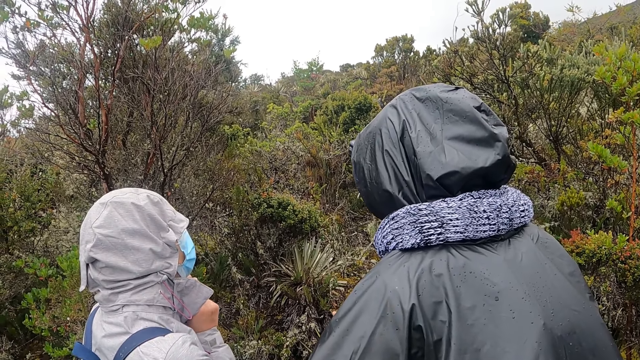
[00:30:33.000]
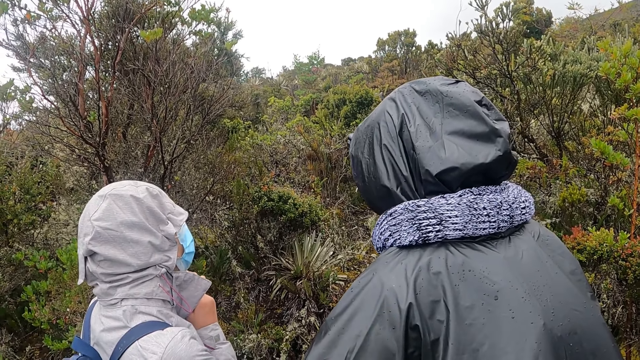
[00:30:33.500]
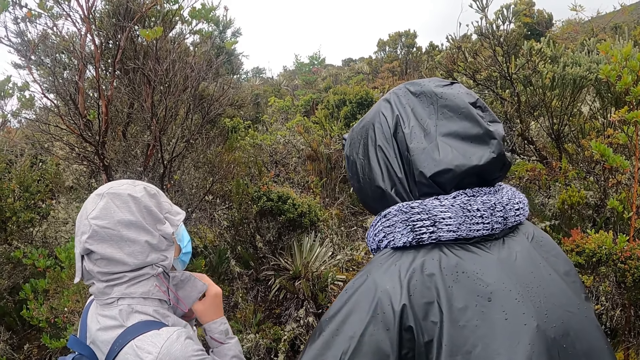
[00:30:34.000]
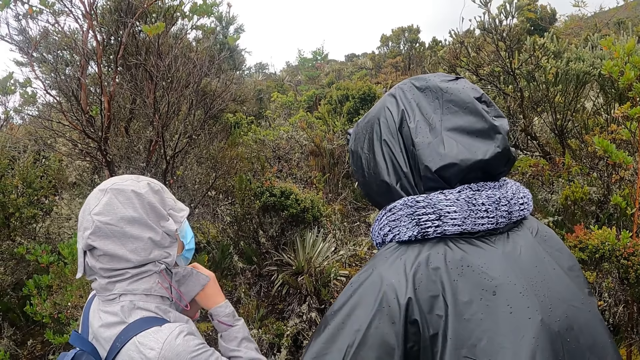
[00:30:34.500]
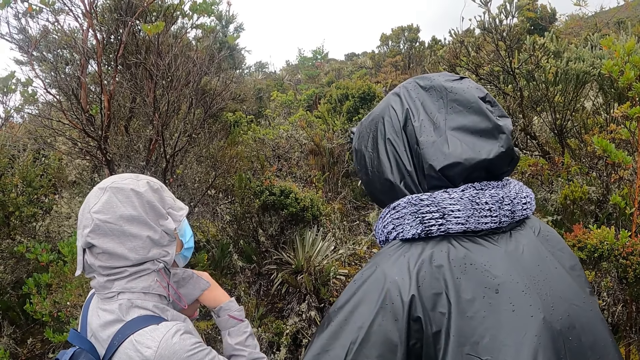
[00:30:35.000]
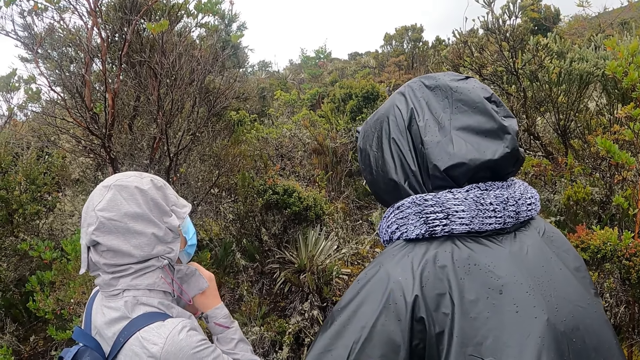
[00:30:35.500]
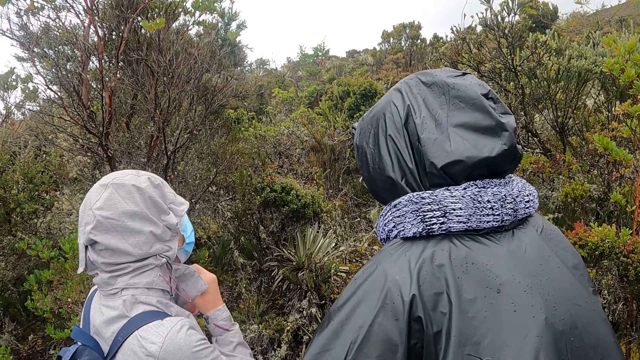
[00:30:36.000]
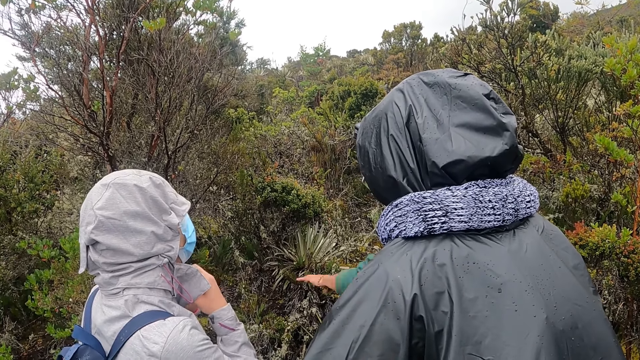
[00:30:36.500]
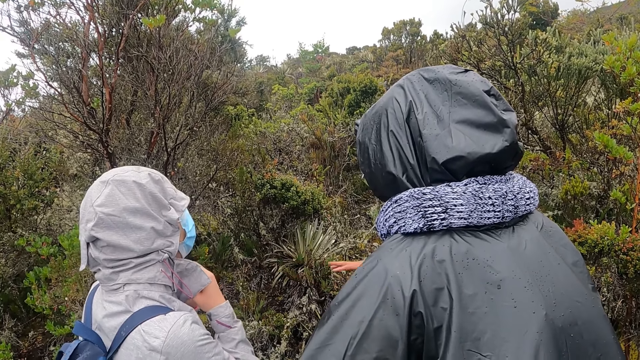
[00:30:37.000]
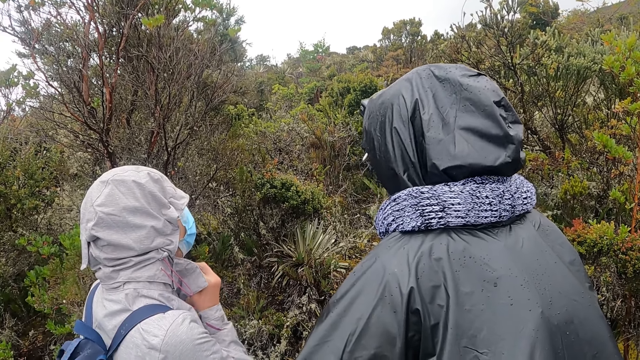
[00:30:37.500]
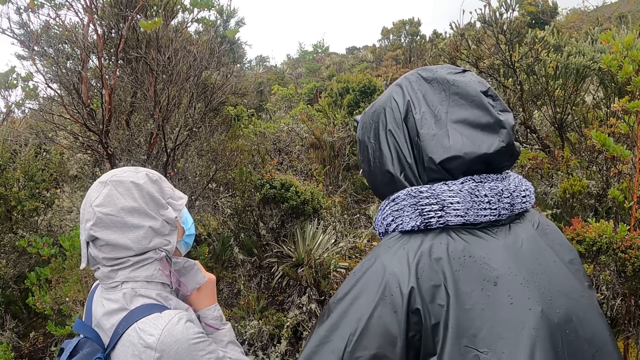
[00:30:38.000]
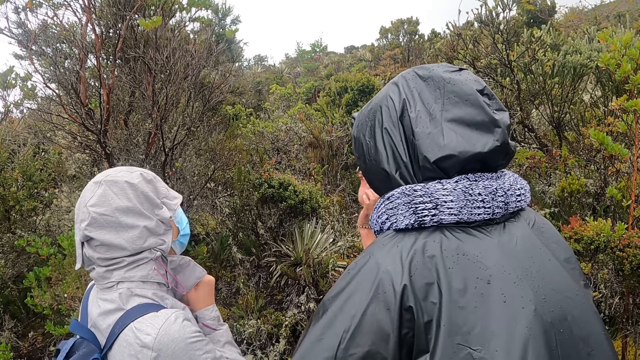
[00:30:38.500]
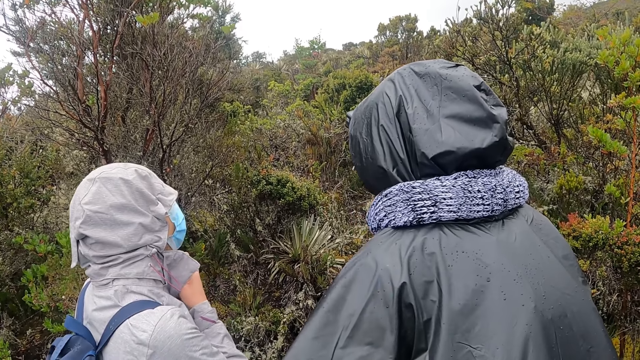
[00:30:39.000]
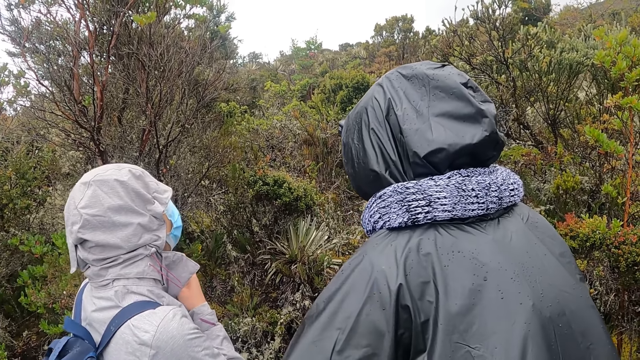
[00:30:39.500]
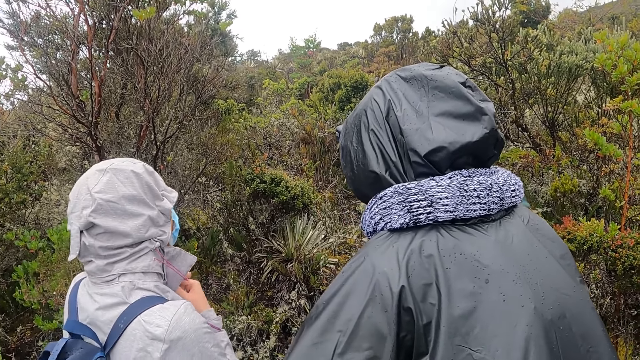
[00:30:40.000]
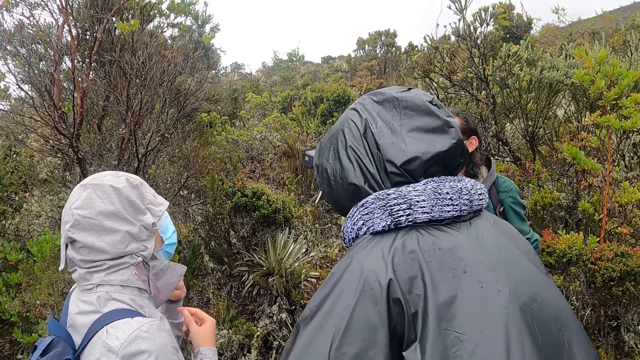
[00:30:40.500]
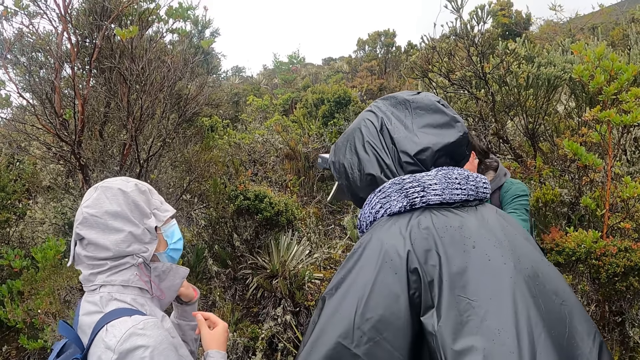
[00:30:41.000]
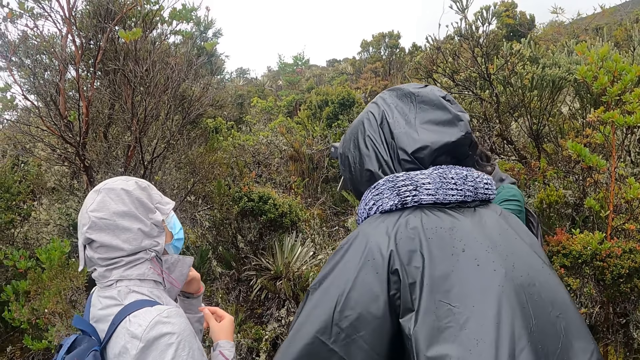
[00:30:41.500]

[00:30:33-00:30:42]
A man moves the hands.

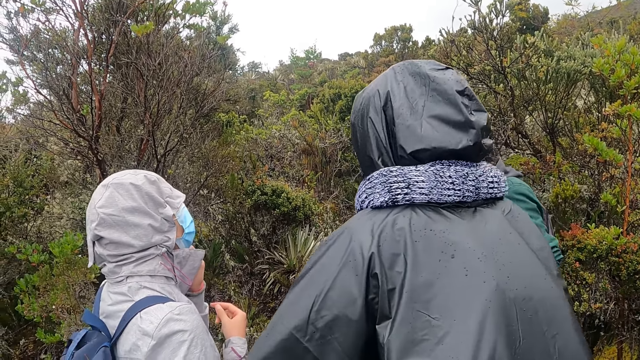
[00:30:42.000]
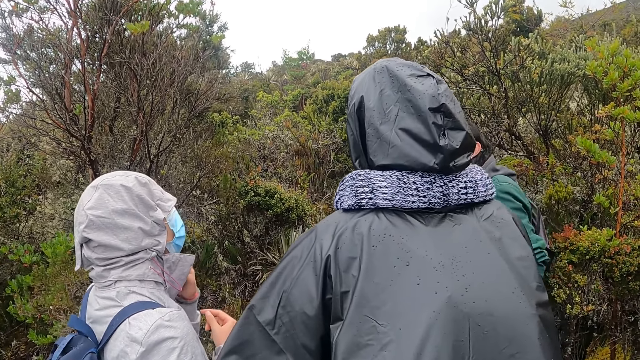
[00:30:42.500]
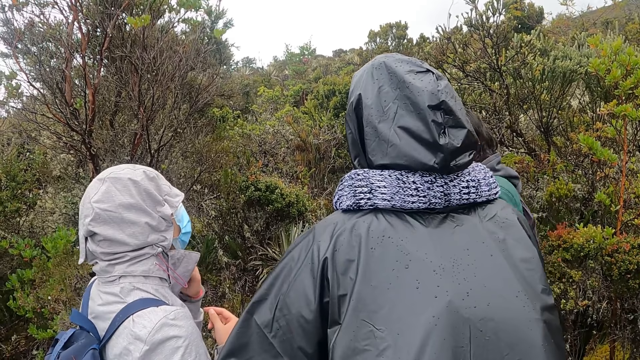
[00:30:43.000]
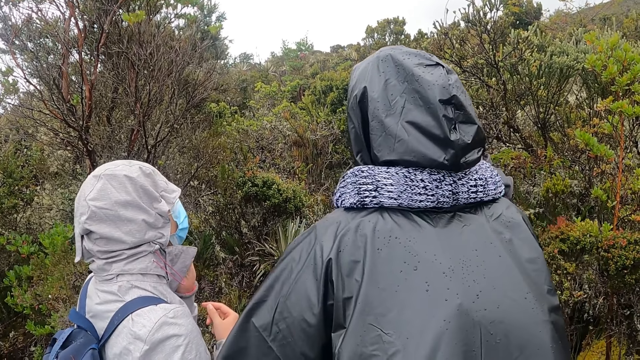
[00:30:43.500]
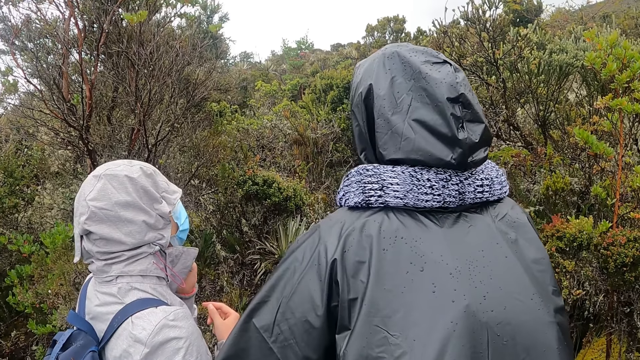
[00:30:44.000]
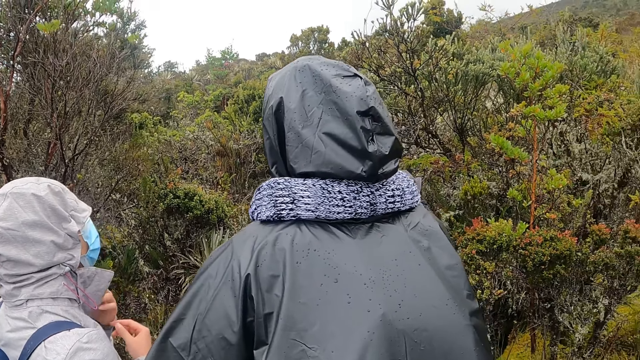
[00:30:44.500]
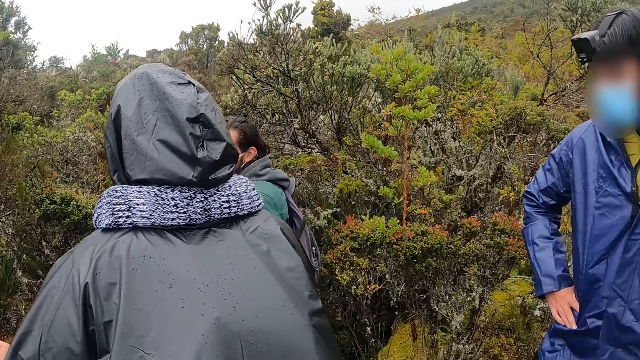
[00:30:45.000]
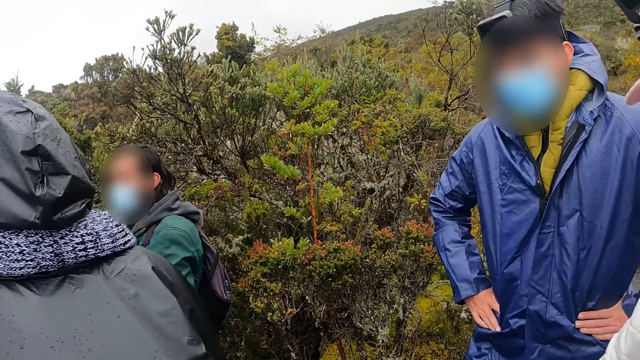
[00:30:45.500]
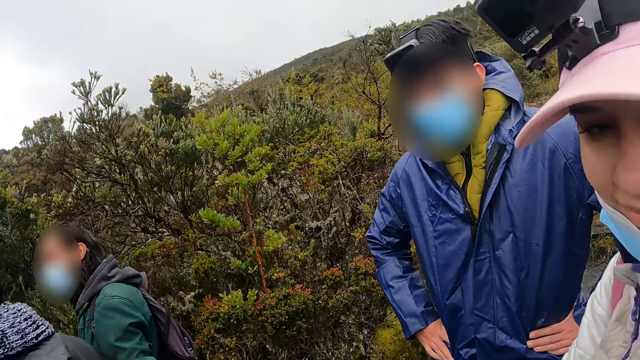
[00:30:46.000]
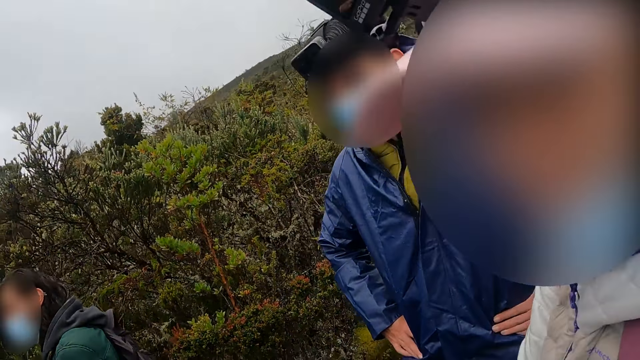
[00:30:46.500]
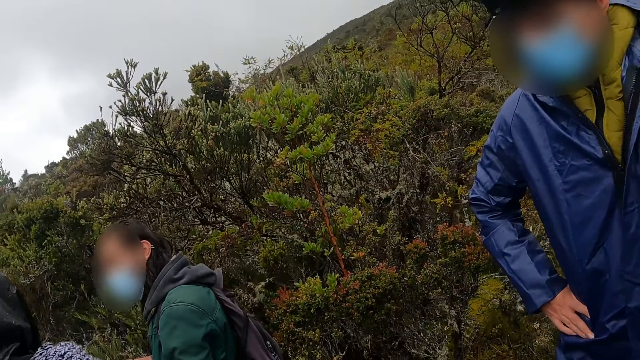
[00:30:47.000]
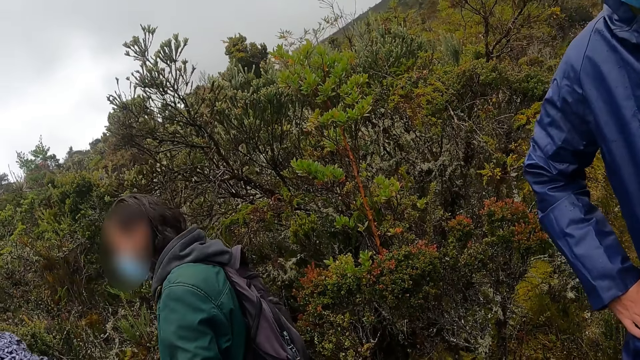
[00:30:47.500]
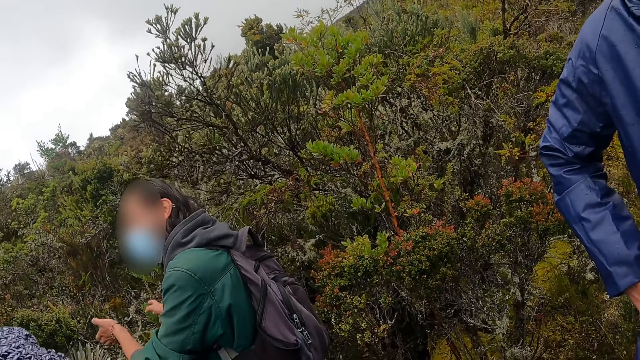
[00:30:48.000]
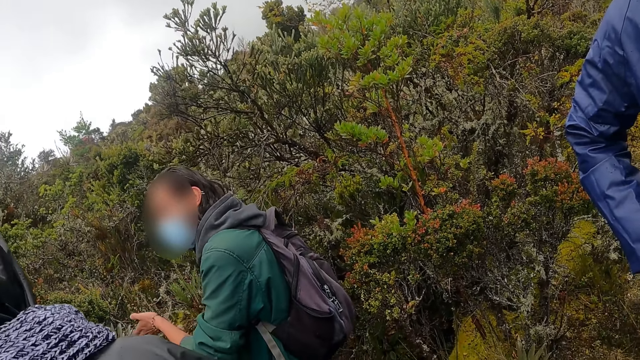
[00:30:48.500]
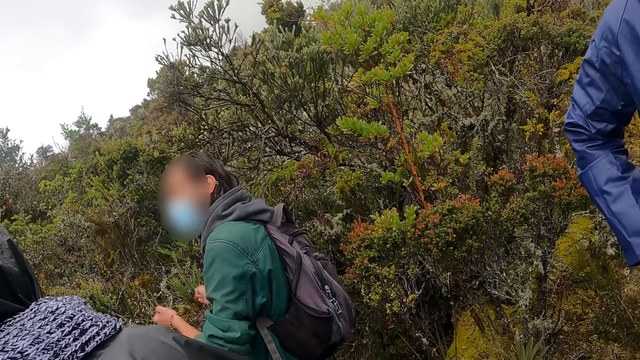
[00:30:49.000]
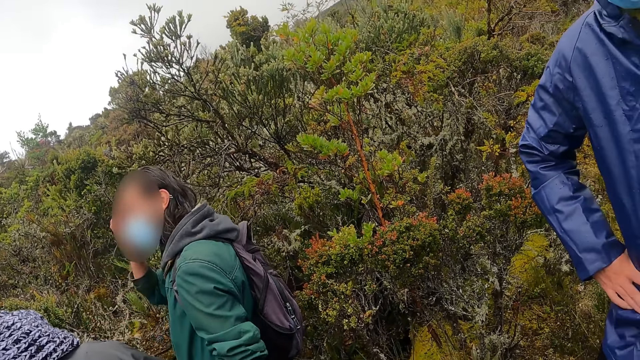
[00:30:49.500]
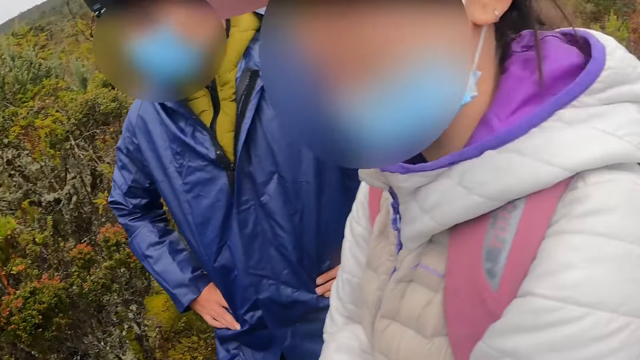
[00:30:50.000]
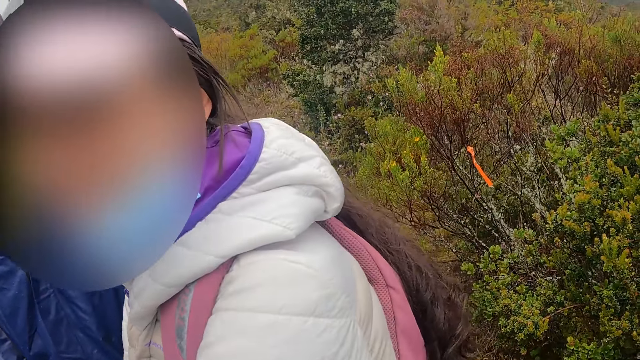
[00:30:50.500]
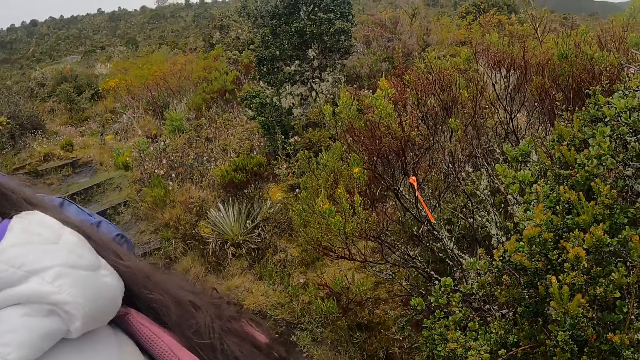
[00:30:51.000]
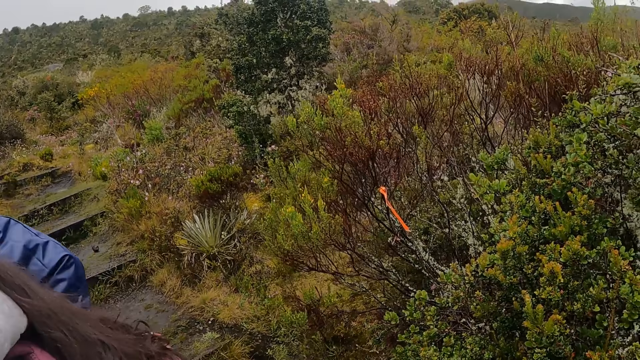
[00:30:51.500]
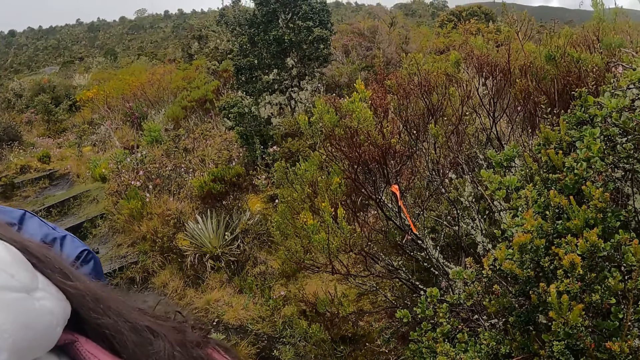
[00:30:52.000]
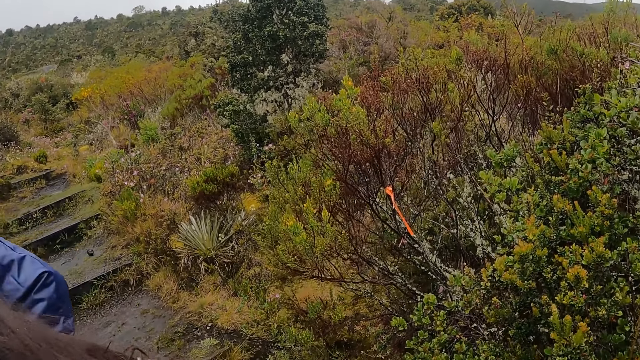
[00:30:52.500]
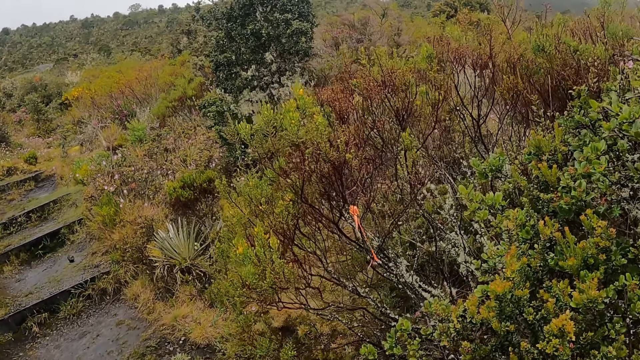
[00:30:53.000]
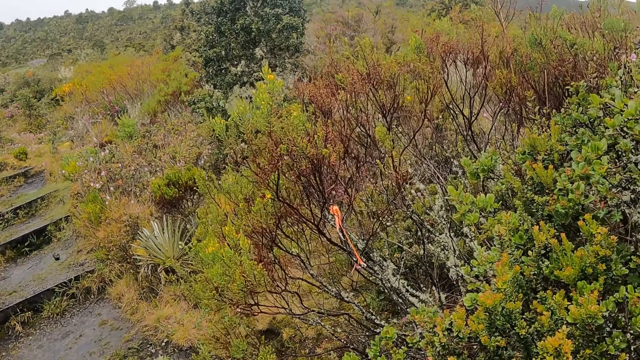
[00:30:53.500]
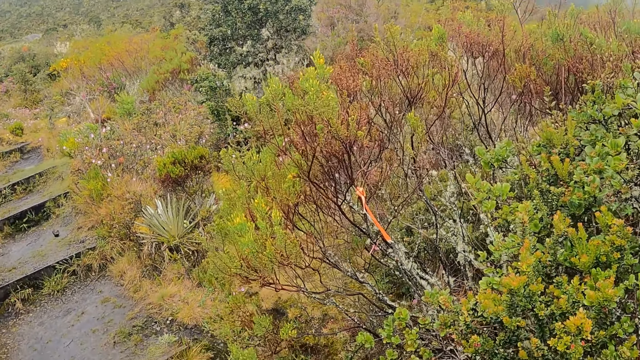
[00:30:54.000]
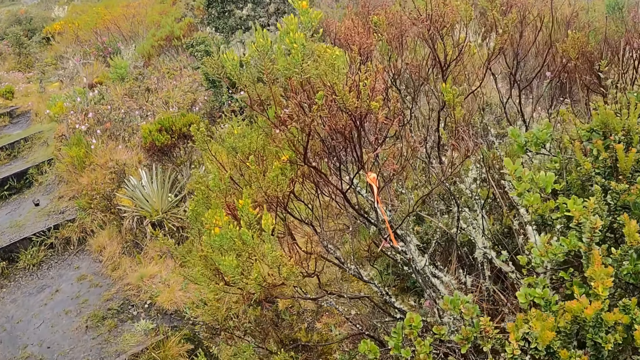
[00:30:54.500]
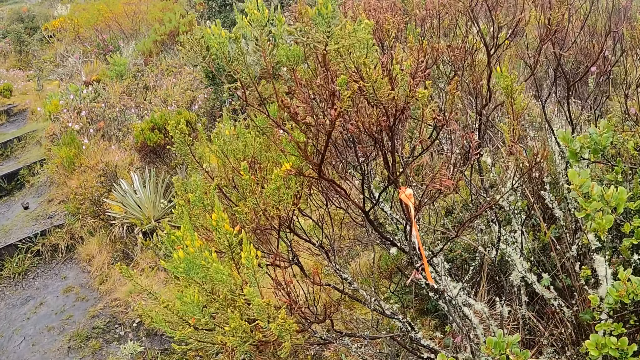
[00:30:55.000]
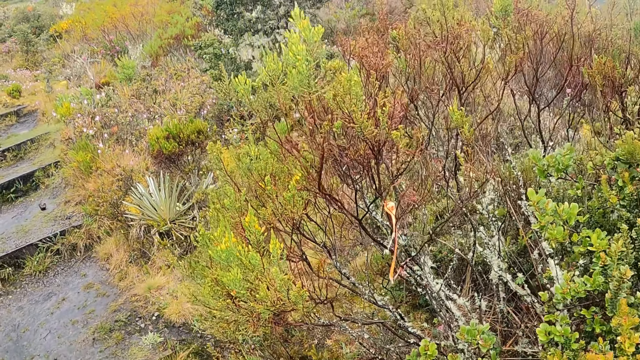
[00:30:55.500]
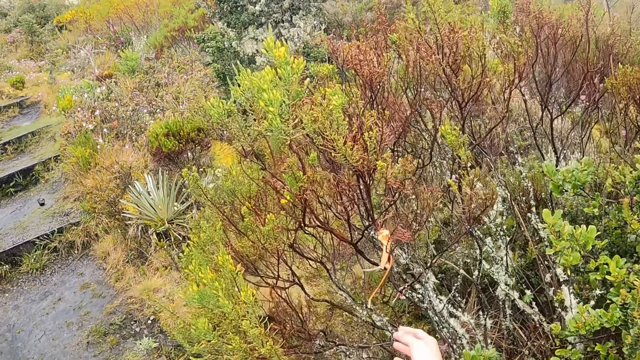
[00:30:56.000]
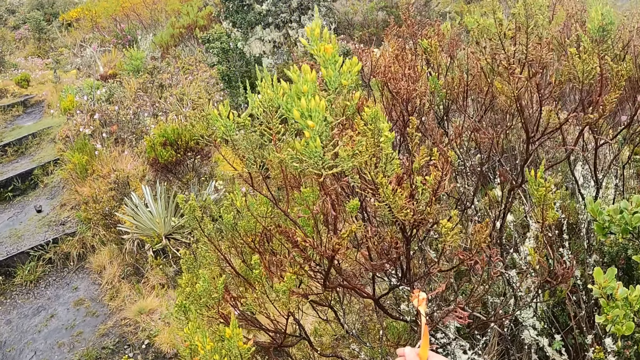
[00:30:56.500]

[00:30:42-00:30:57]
The camera wearer looks at the people. They look around. They look at a man. They look around. They look at the trees.
